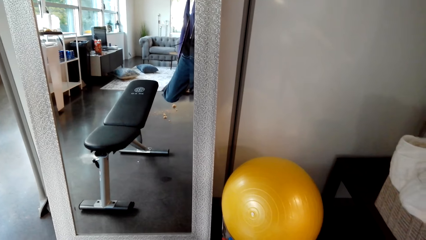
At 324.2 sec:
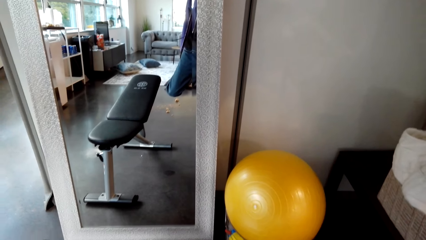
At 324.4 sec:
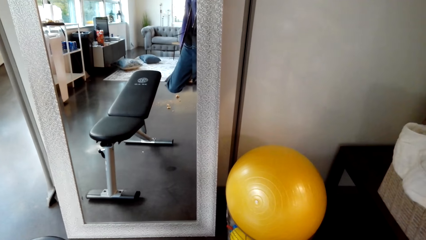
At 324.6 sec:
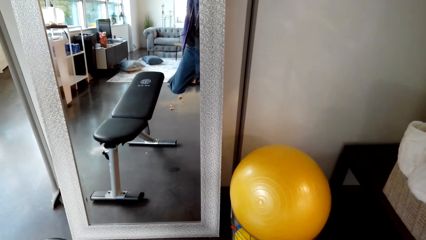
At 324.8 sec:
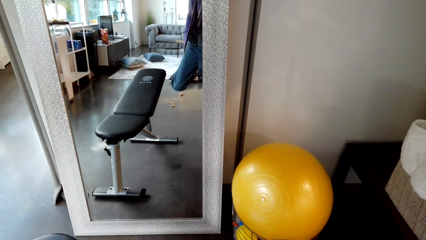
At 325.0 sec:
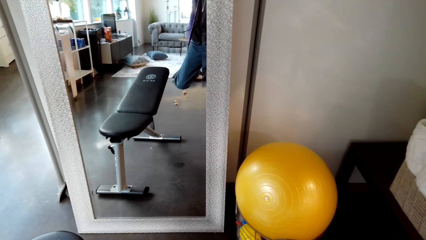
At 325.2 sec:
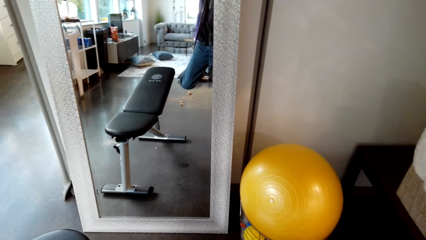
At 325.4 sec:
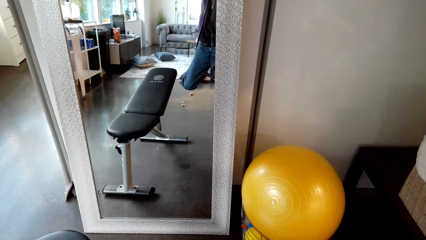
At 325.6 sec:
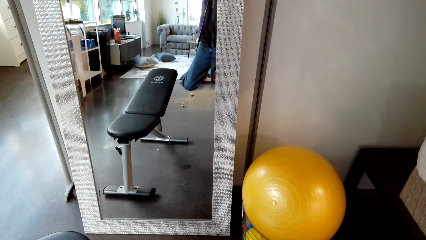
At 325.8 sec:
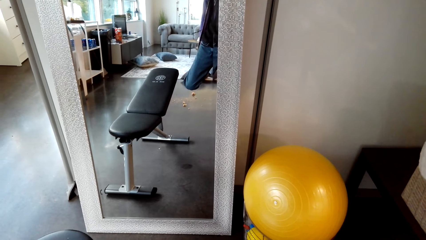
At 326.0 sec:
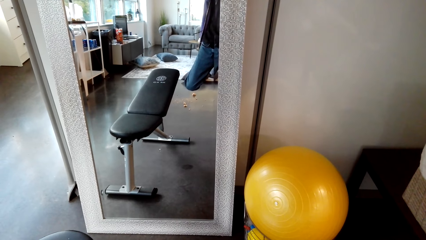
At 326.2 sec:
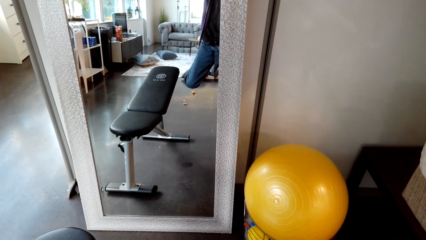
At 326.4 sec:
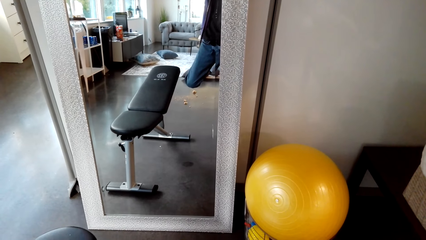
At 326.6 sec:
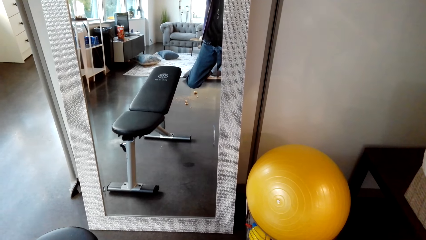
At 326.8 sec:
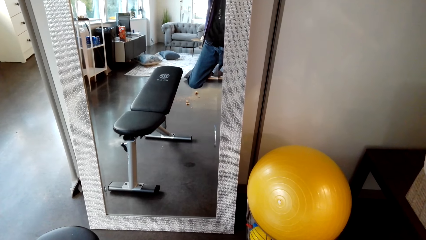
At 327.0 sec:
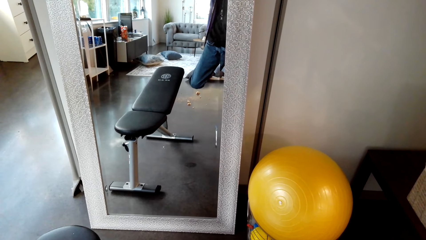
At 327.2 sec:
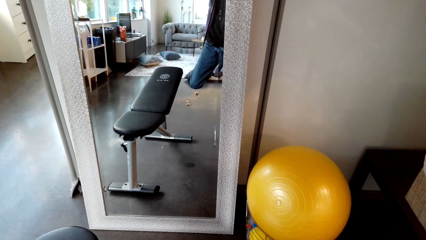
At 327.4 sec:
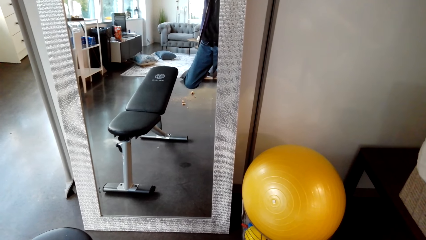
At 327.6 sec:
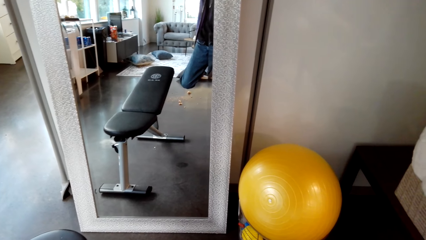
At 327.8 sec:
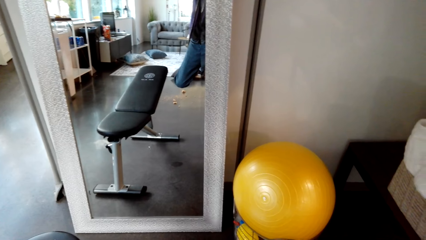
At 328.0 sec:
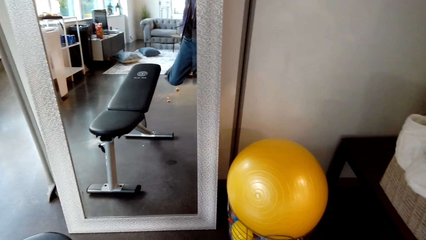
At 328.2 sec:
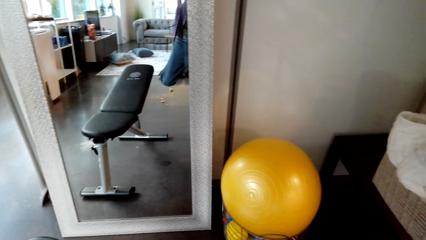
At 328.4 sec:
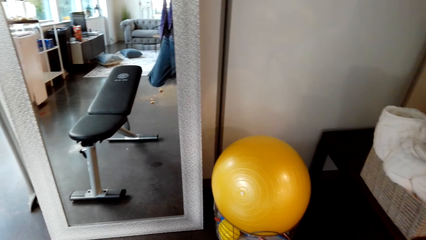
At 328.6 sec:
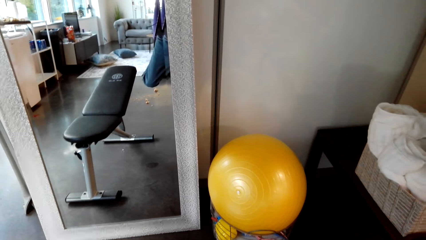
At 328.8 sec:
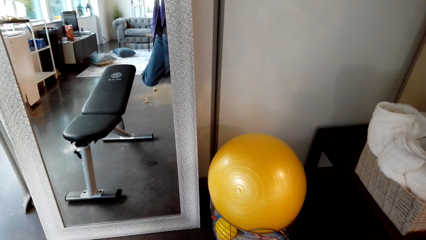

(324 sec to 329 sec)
The camera wearer looks at the gym.

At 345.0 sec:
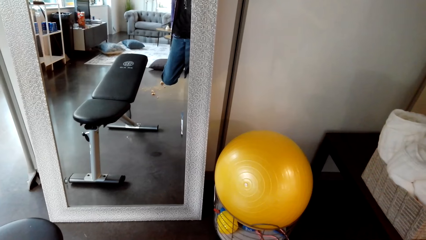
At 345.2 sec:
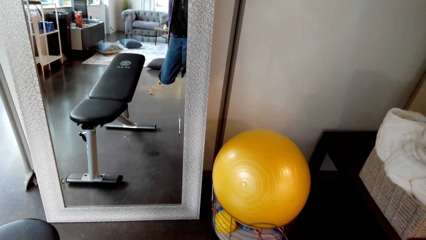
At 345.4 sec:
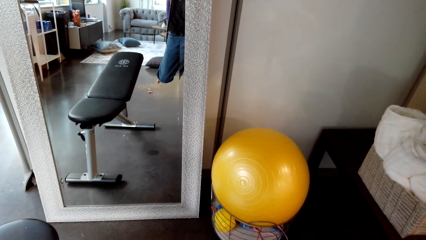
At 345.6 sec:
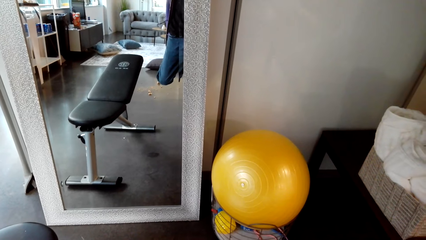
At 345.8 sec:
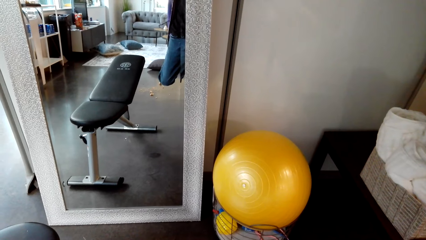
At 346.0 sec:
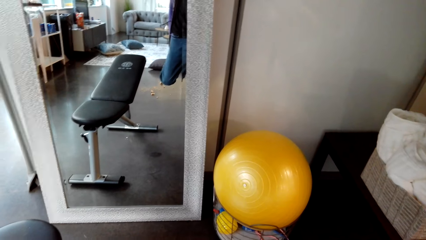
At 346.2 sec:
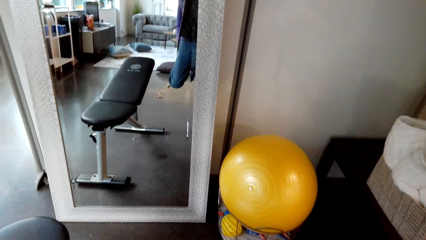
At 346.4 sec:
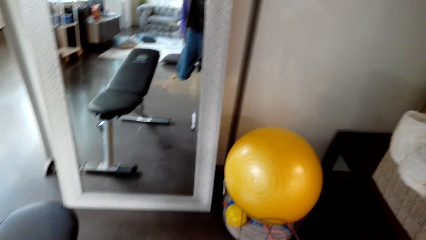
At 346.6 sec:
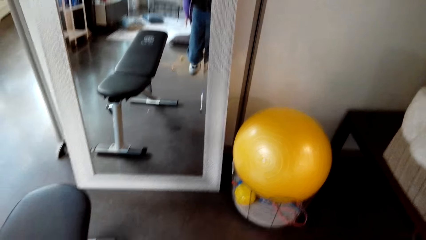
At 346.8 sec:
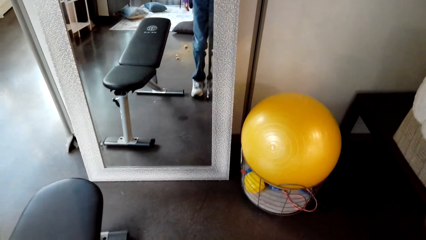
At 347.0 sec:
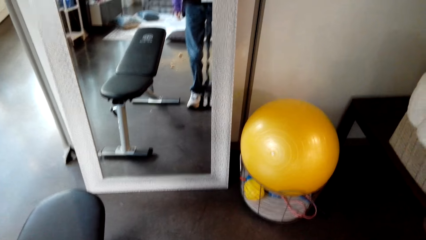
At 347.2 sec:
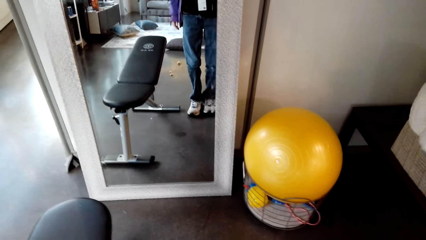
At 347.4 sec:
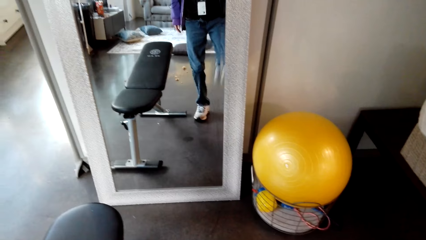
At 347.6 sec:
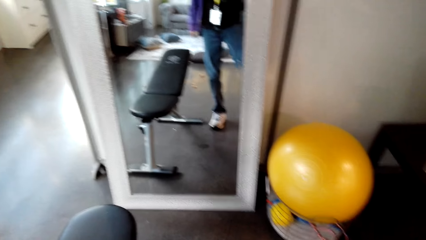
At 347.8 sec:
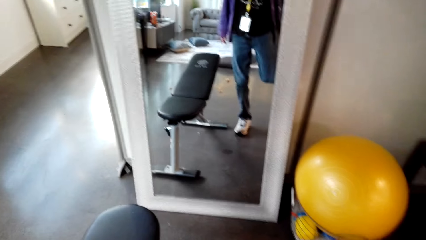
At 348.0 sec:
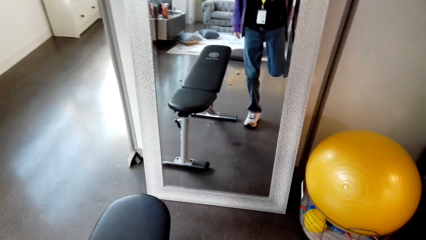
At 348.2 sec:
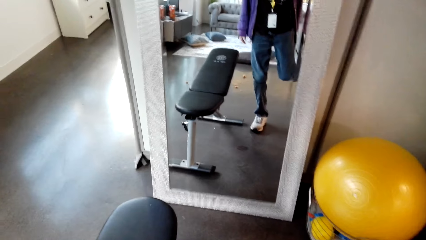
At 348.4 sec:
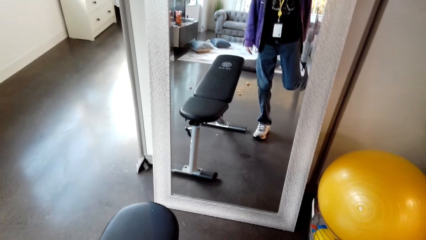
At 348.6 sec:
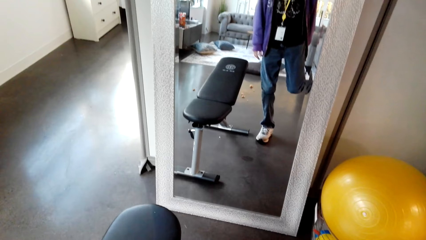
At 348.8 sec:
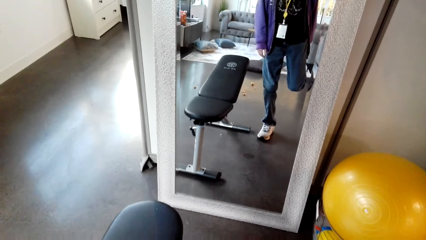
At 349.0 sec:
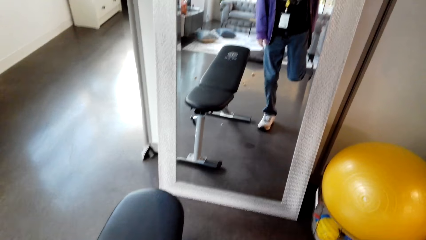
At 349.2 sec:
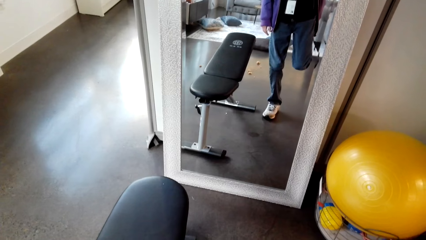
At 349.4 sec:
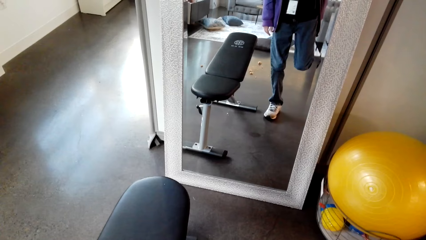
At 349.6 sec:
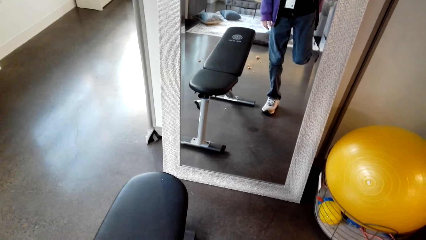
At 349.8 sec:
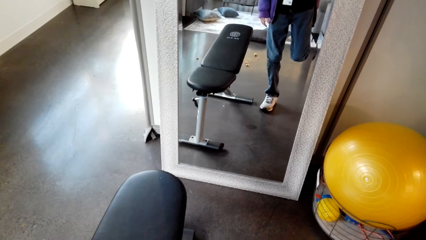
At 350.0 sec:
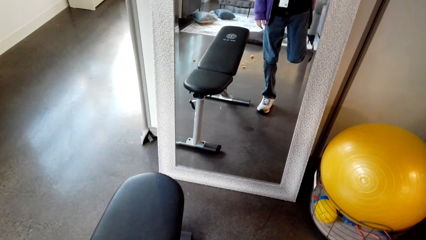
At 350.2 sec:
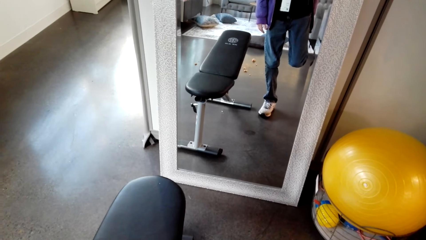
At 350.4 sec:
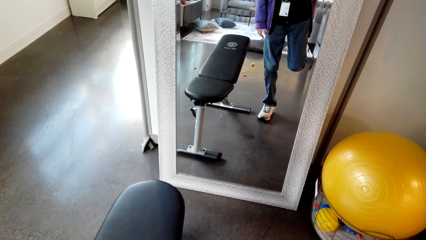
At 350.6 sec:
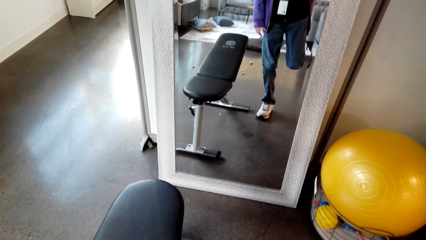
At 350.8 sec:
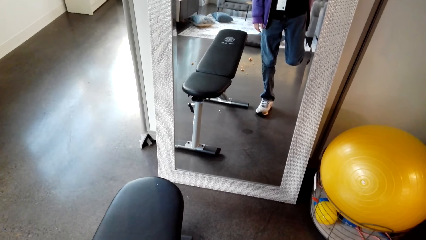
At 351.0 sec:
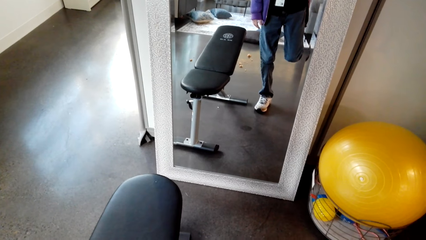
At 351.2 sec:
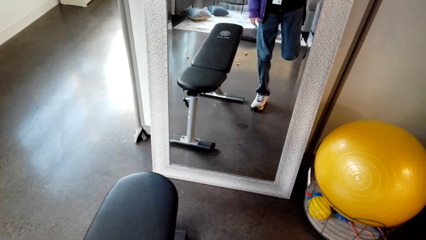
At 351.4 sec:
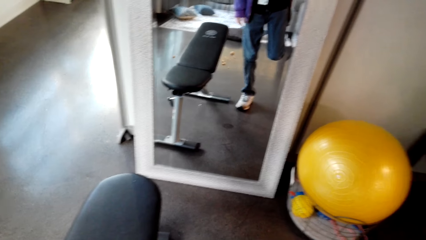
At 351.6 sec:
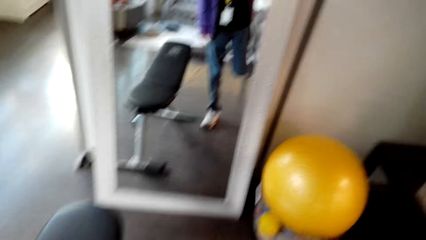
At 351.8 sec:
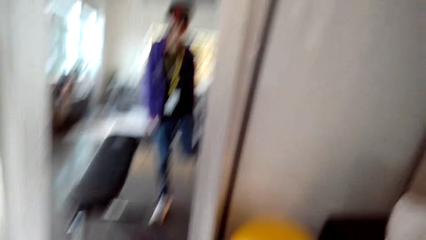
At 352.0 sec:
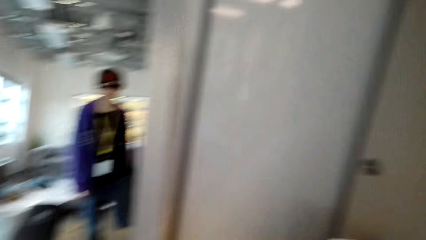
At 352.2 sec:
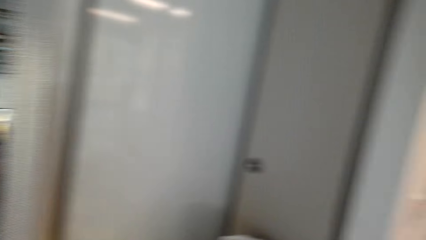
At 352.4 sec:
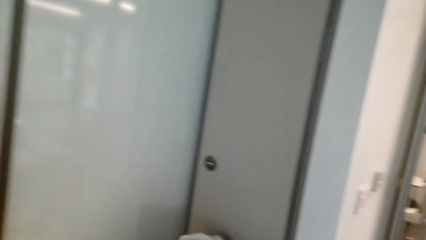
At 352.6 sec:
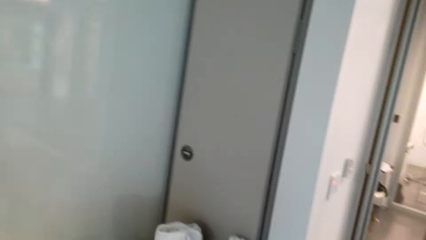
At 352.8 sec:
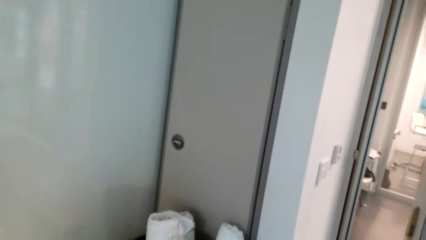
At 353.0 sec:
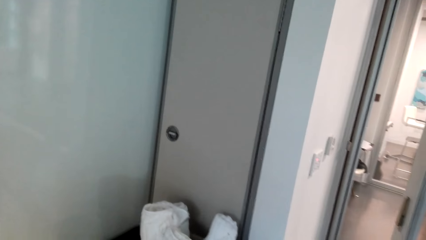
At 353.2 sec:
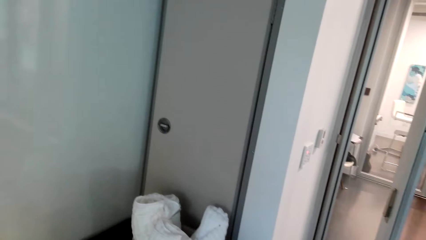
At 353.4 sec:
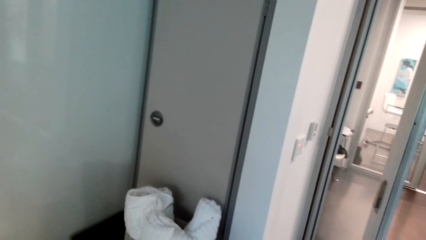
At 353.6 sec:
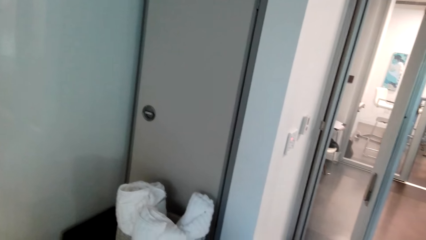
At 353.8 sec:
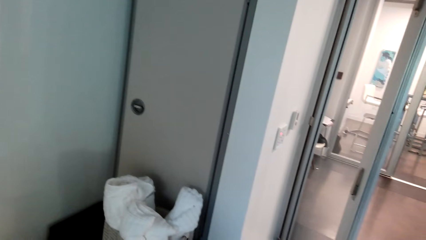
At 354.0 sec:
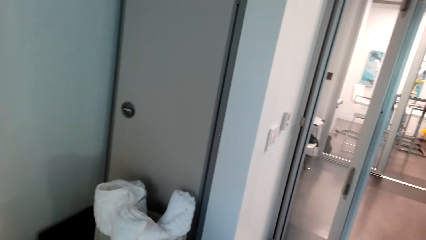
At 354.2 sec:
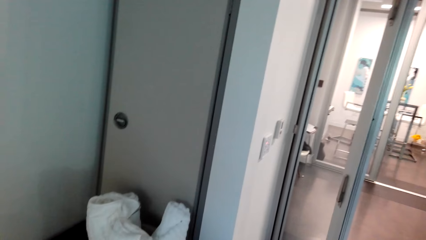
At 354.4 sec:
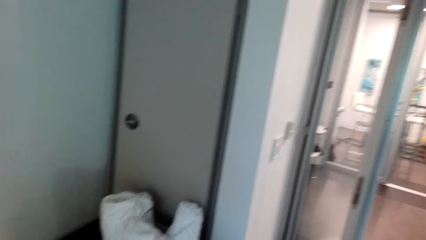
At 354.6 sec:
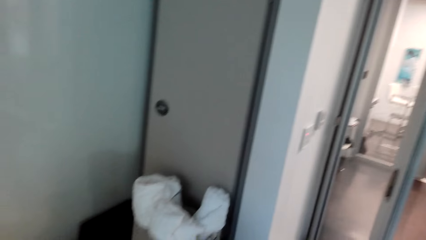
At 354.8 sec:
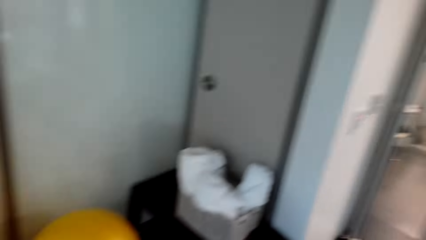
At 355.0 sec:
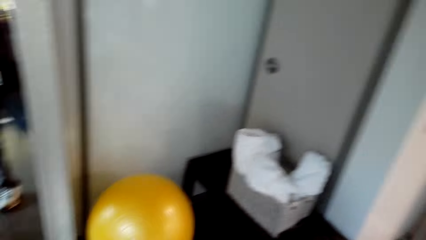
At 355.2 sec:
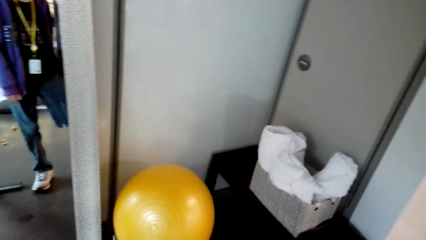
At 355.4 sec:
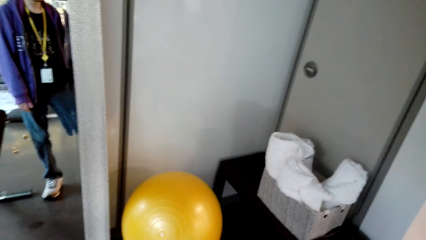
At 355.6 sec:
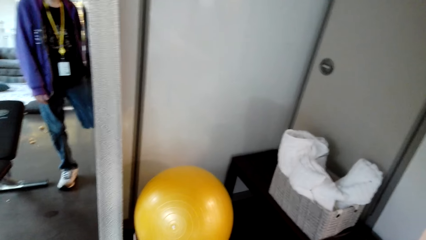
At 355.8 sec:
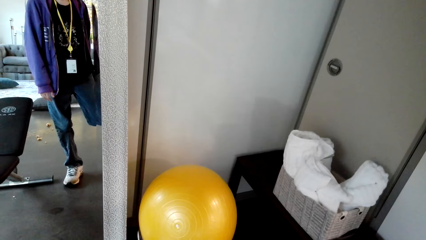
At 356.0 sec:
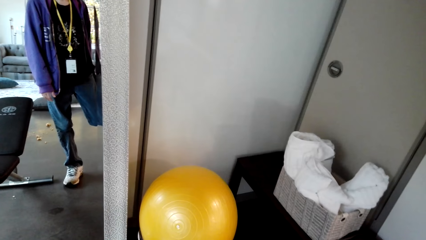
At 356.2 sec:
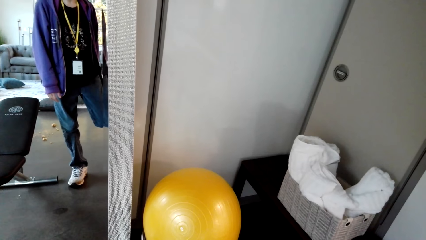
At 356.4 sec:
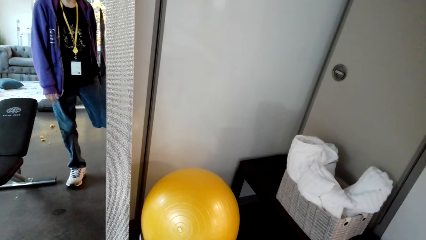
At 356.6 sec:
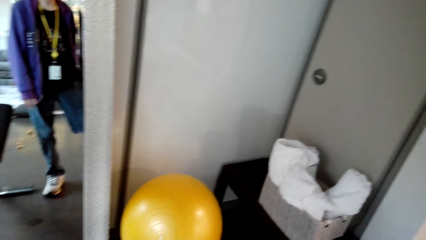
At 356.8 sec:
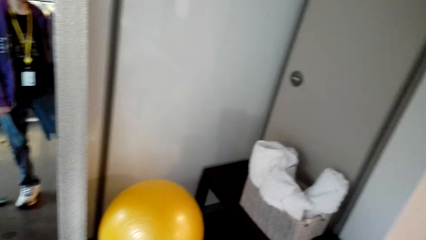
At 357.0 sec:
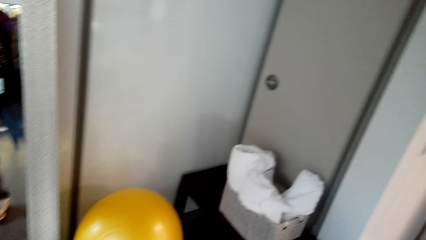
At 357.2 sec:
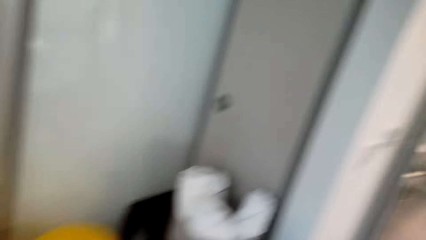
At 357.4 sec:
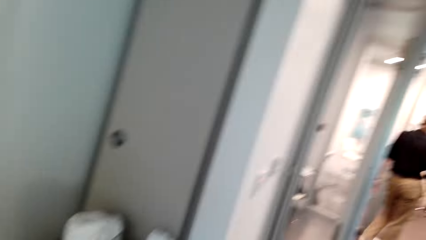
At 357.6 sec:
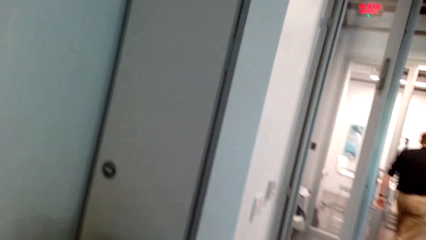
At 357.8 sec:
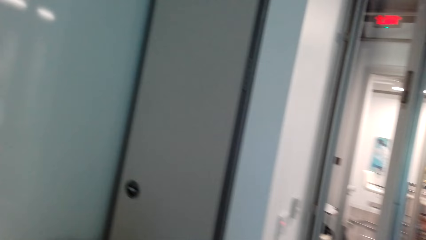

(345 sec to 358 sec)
The camera wearer steps on the floor with the right leg. He holds the left leg. He bends his leg. He looks at the wall. He looks at the door. He looks at the mirror.
